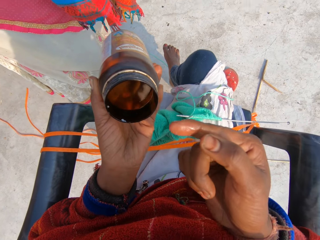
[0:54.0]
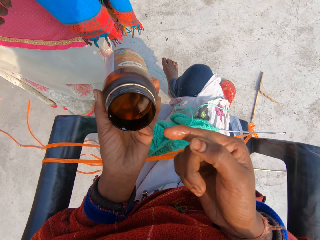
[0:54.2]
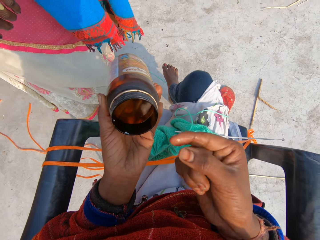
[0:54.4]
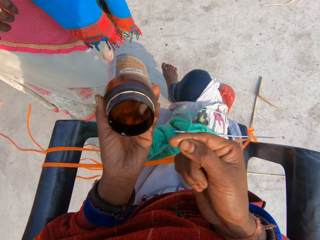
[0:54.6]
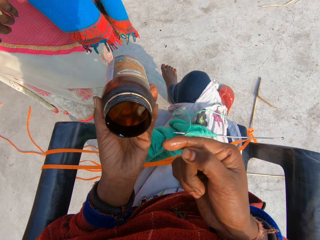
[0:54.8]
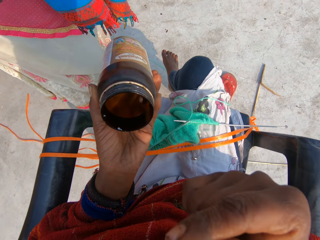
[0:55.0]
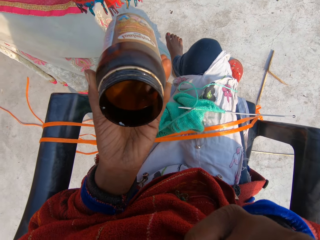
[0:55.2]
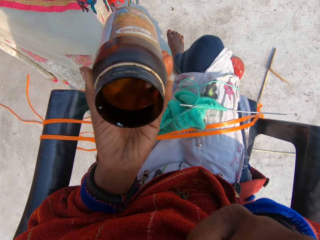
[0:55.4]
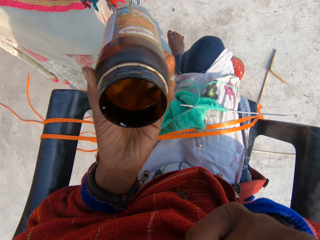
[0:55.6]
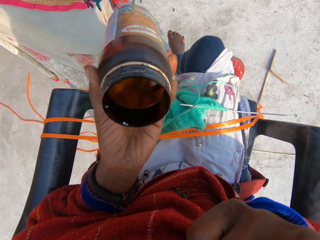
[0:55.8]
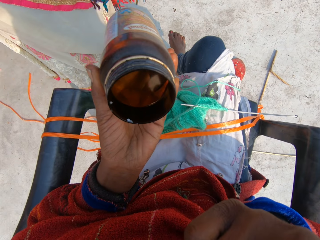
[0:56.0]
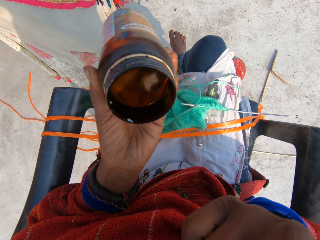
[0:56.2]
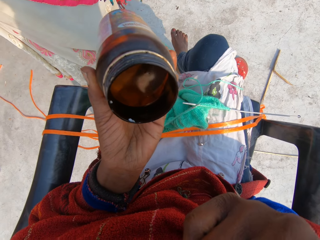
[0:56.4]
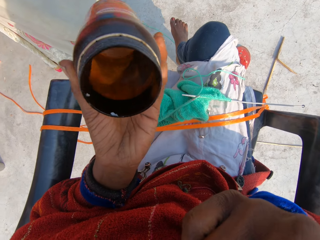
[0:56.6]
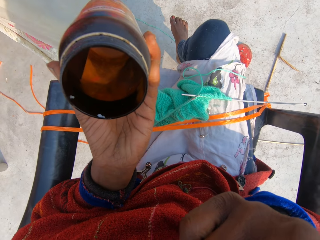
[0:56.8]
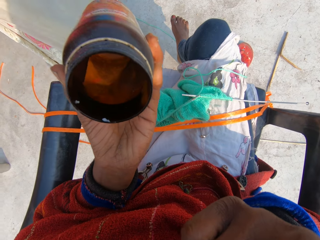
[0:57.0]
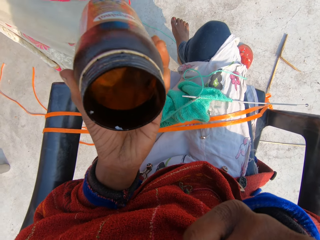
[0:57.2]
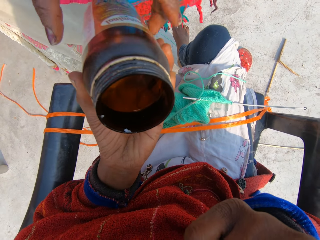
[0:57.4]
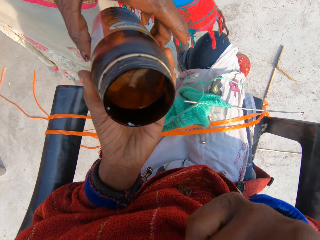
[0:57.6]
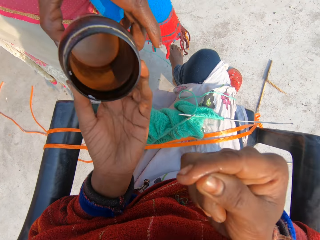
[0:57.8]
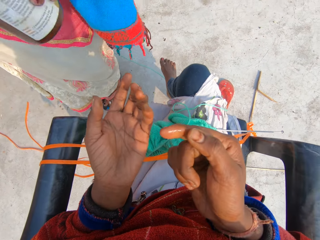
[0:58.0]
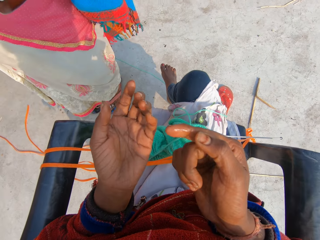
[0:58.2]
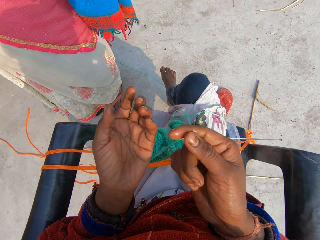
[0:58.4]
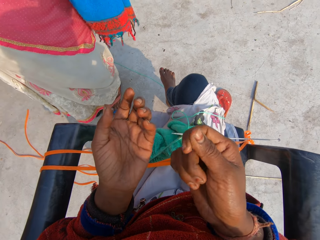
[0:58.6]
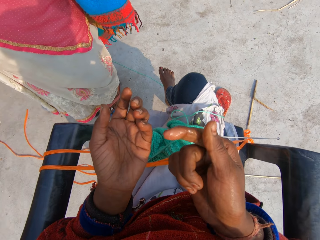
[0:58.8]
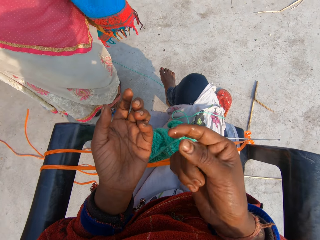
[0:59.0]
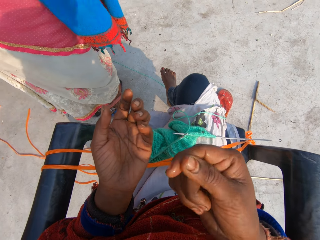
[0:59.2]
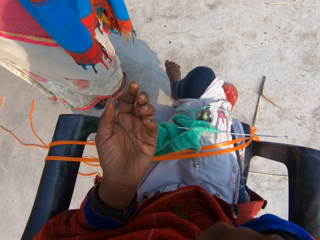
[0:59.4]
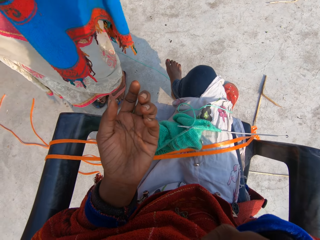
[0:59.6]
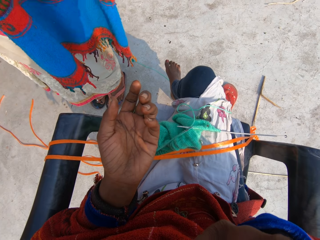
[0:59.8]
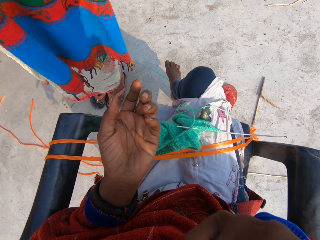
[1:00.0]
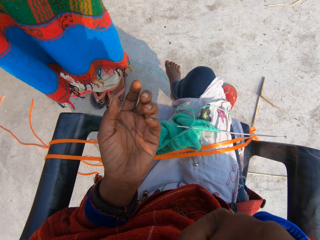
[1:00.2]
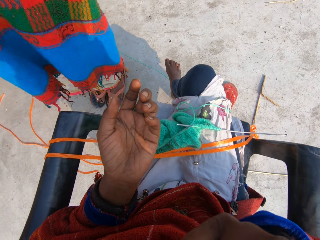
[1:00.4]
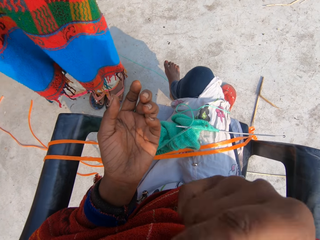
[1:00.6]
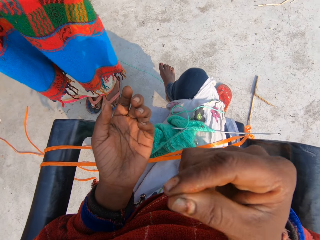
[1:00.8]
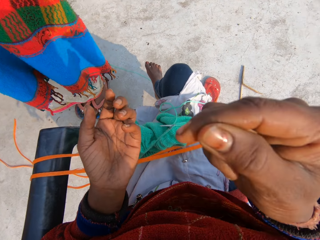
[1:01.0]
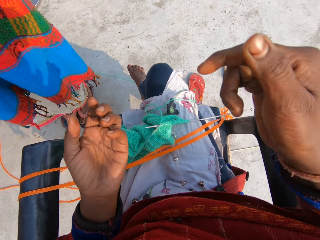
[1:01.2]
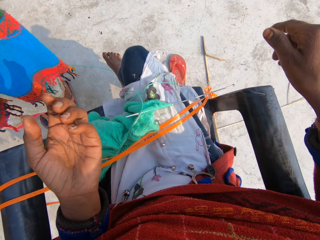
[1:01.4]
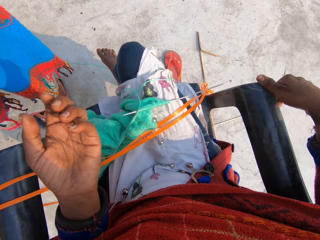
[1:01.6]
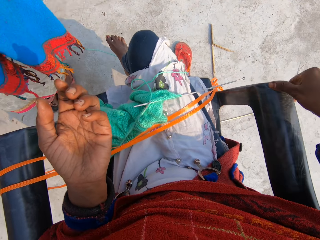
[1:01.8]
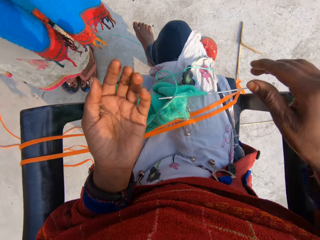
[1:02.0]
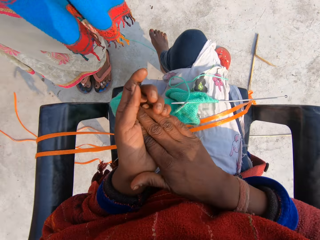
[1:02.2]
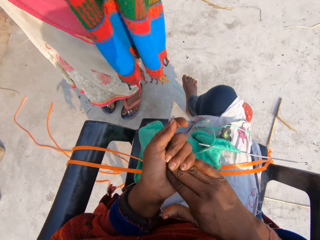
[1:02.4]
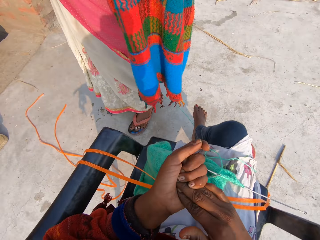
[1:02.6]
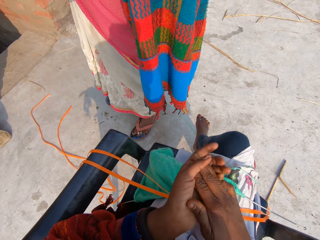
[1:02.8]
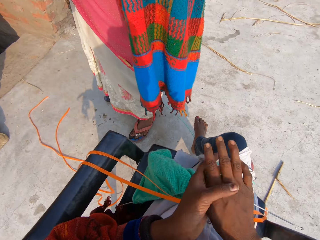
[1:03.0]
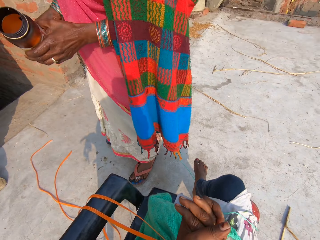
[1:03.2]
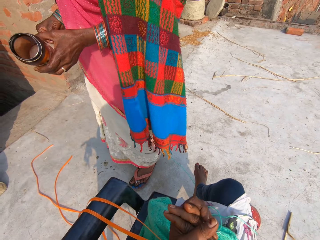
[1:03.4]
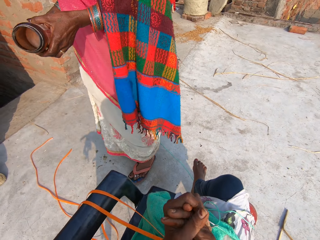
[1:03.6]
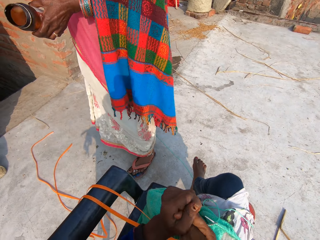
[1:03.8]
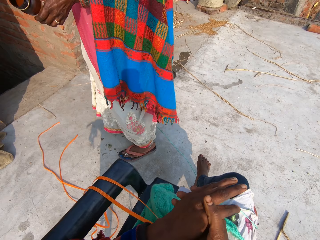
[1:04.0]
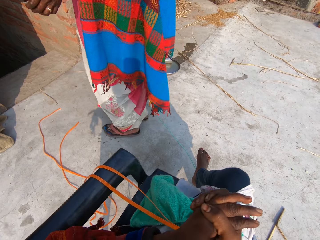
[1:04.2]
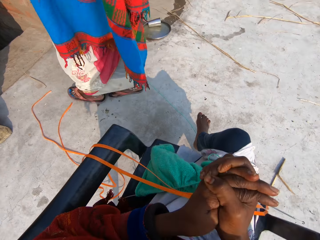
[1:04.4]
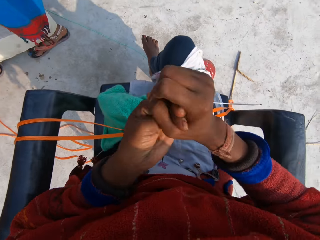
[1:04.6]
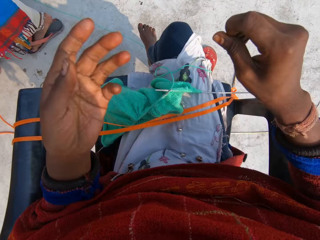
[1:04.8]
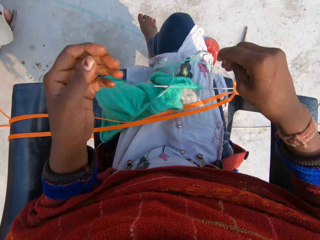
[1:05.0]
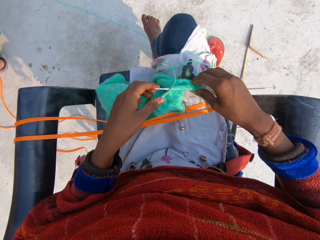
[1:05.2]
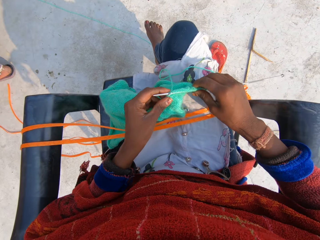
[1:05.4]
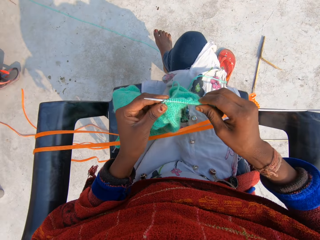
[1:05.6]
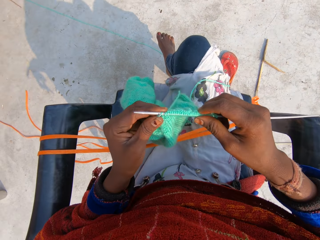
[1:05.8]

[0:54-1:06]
The camera wearer looks at the finger. They rub the fingers. They lick the finger. They lift the hand. A woman collects a jar or bottle from the camera wearer. The woman holds the bottle. The camera wearer lifts the hand. The woman talks to the camera wearer. The camera wearer talks to the woman. They rub the hand against the chair and rub the hands. The woman walks toward the house, away from the camera wearer.

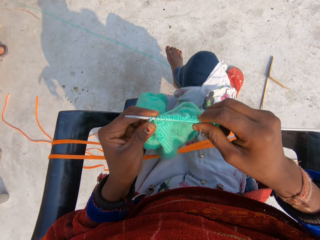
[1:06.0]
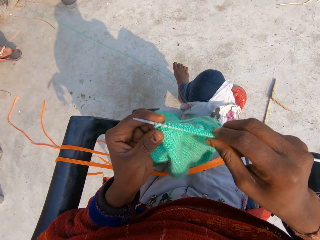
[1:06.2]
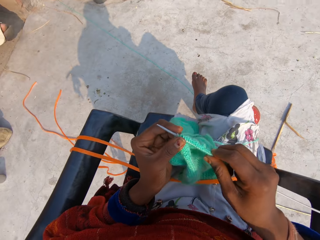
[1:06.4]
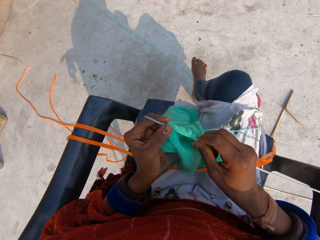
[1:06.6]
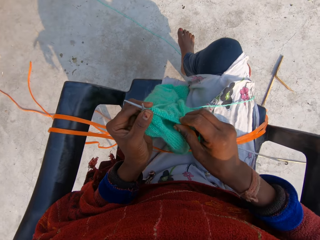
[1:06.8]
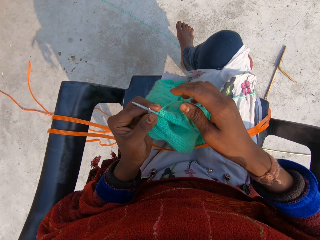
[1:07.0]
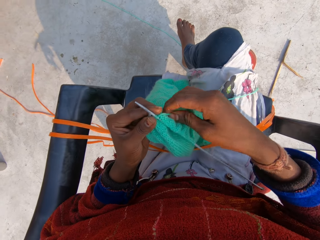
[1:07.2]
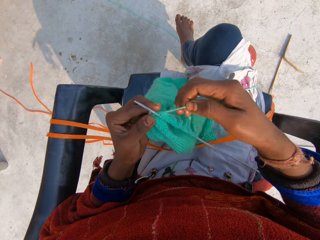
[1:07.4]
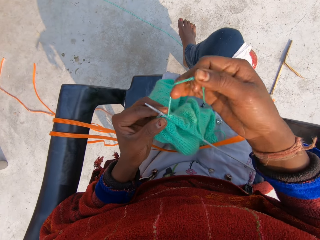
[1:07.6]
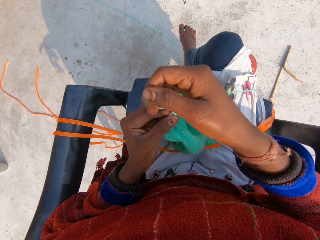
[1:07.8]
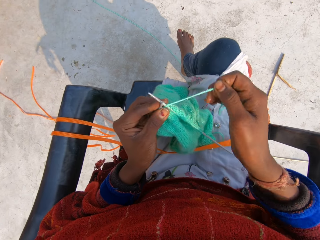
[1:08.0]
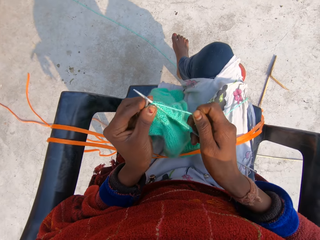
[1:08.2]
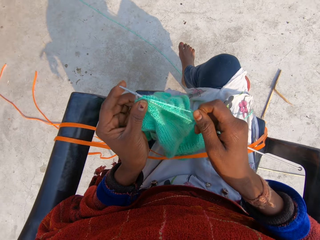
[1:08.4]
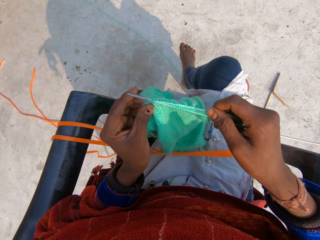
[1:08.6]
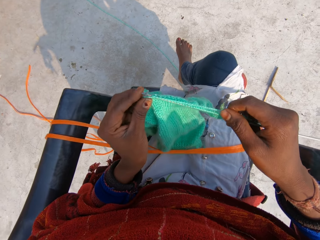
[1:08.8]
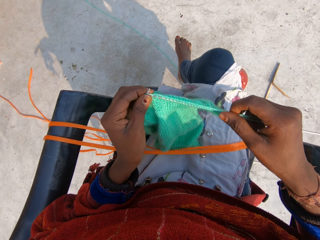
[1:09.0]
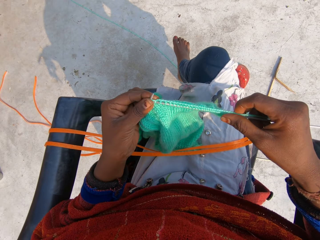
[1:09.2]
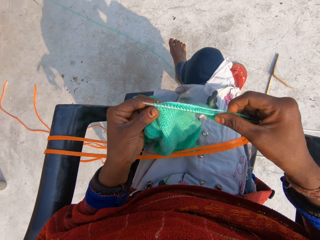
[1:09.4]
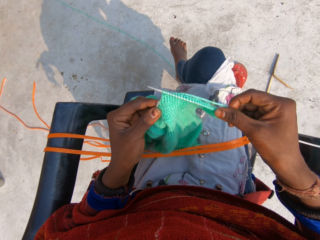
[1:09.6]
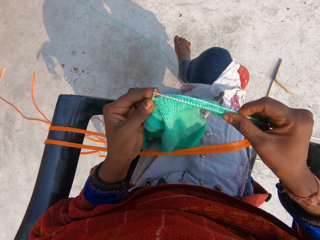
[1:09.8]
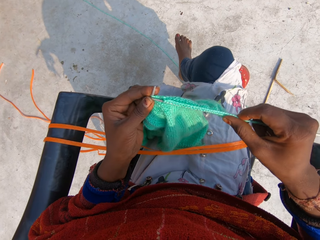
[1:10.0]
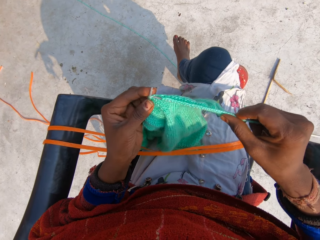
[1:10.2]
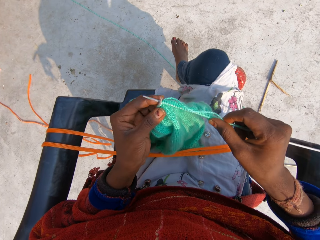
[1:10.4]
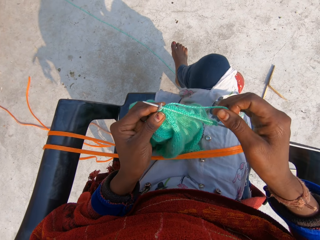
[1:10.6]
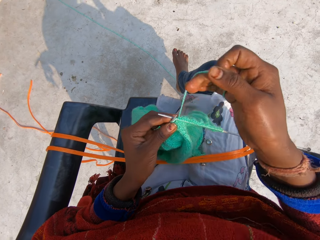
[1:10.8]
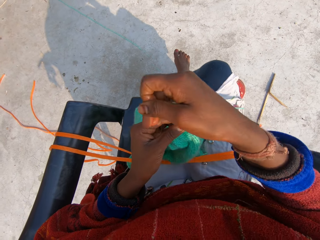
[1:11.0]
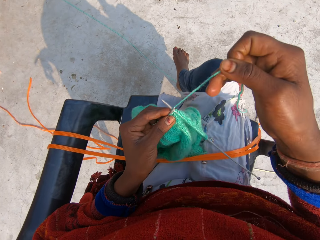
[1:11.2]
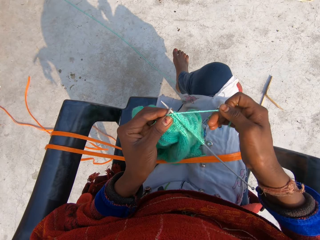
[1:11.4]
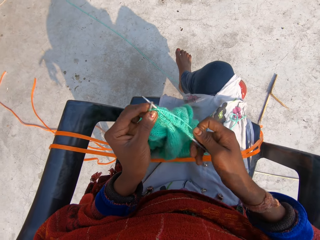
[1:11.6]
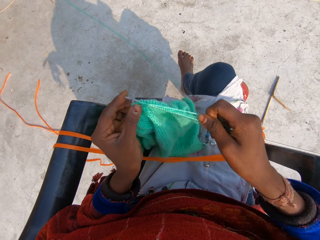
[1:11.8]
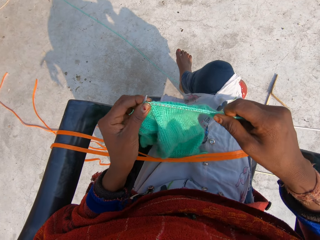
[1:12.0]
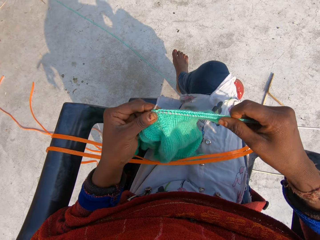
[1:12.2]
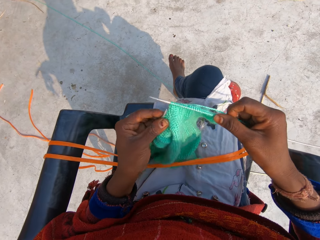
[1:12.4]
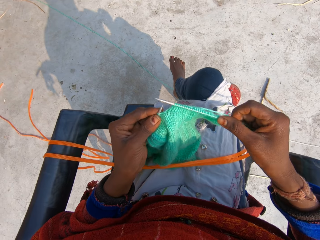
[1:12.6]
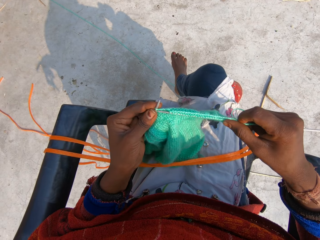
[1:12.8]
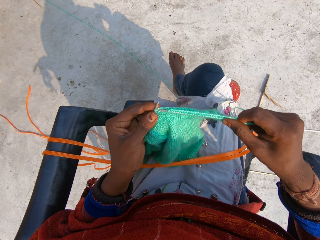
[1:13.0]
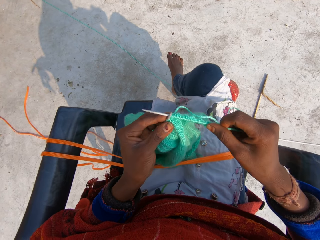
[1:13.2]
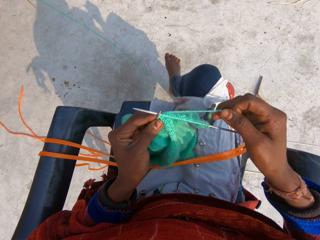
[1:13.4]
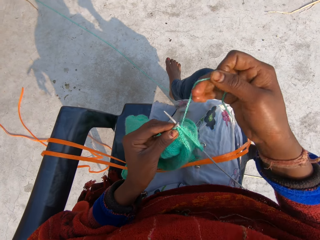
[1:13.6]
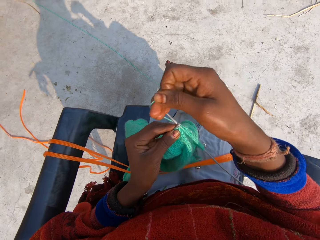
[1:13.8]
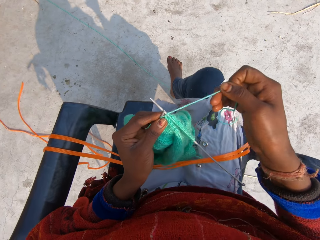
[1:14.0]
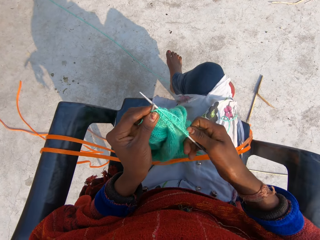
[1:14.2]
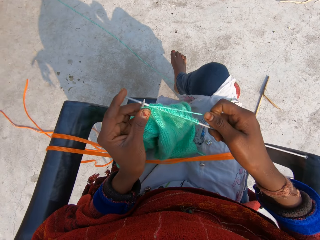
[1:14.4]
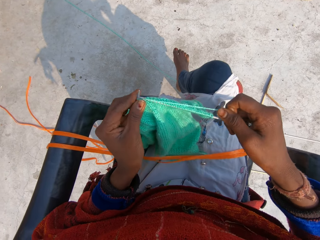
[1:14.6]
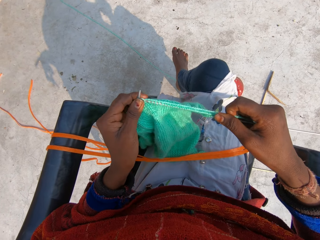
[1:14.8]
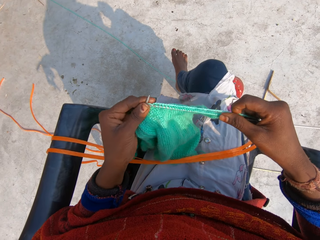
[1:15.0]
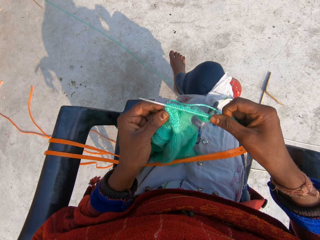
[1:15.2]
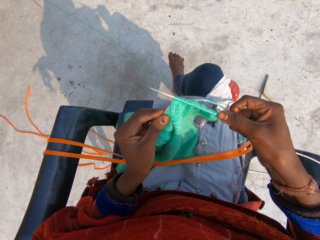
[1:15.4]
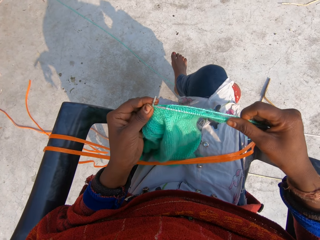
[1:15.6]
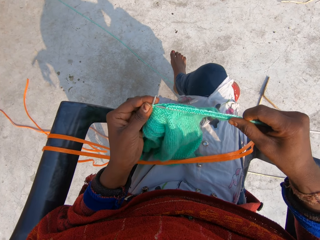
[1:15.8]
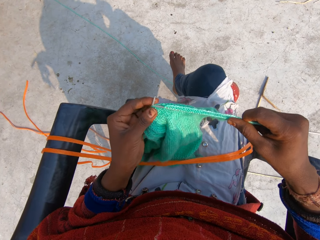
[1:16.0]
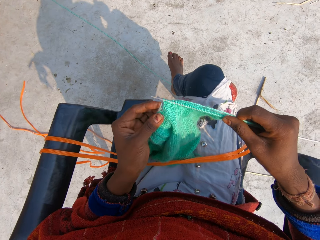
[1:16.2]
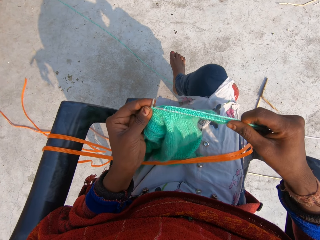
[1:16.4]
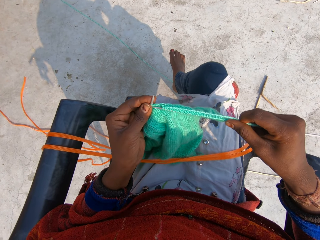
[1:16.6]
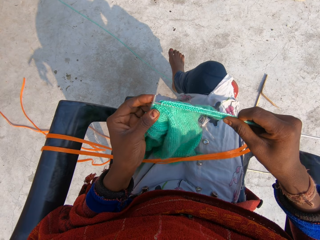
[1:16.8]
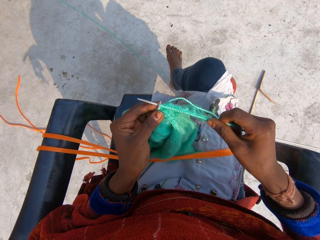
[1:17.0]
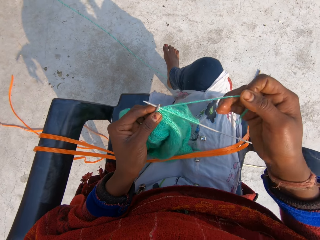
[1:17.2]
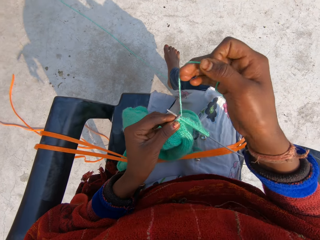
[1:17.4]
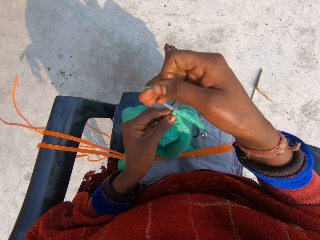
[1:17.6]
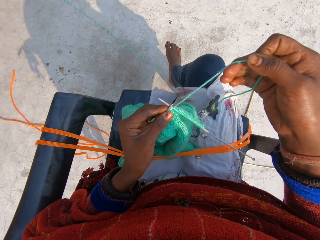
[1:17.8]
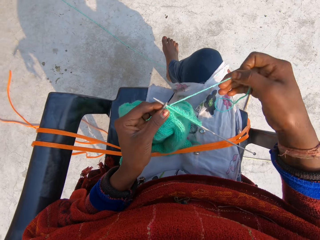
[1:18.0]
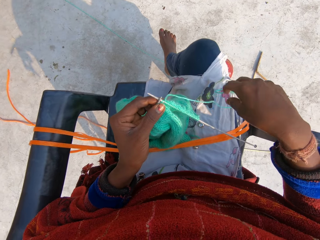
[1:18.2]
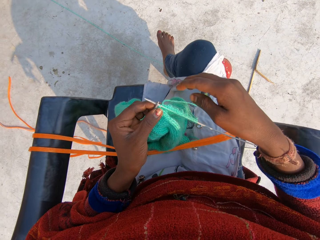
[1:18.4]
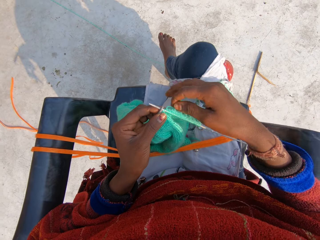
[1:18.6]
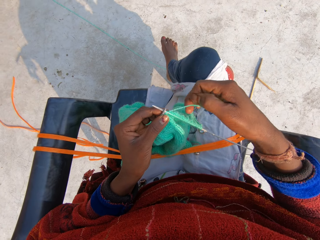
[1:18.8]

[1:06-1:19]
The camera wearer holds the sweater. They continue to knit the blue material. They move the sweater. They talk to a woman. They hold the thread. They roll the thread around the crochet. They sew the sweater. They roll the thread around the crochet. They sew the sweater. They roll the thread around the crochet. They sew the sweater. They roll the thread around the crochet.
